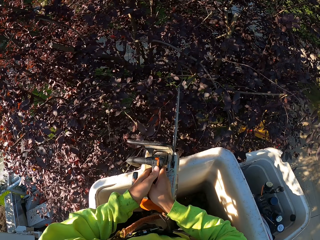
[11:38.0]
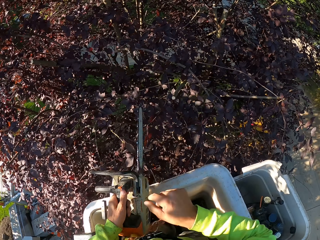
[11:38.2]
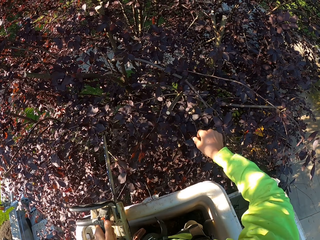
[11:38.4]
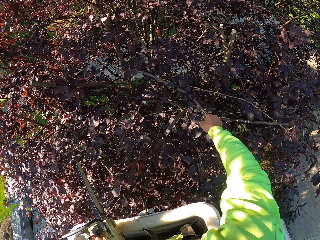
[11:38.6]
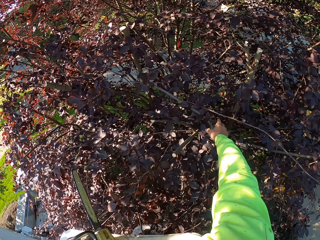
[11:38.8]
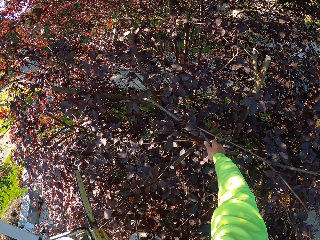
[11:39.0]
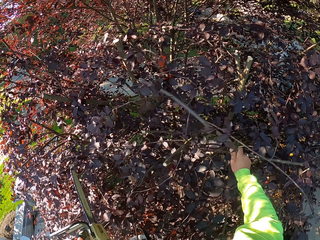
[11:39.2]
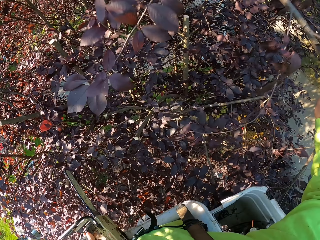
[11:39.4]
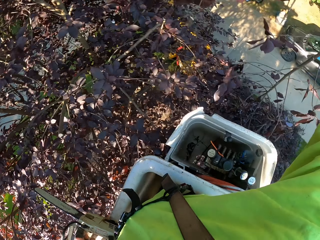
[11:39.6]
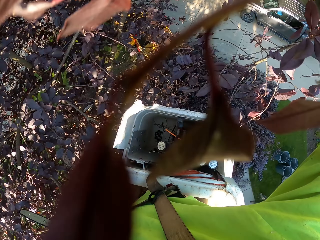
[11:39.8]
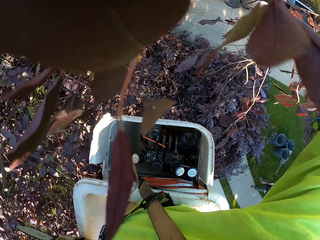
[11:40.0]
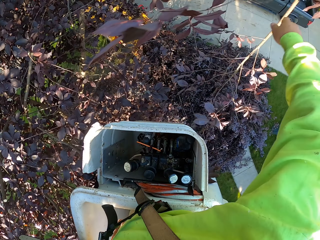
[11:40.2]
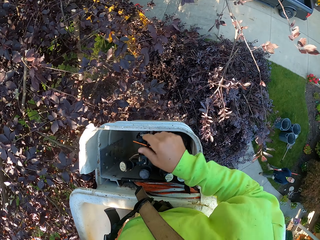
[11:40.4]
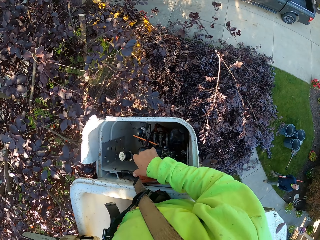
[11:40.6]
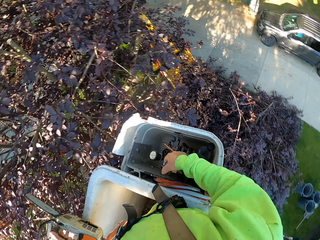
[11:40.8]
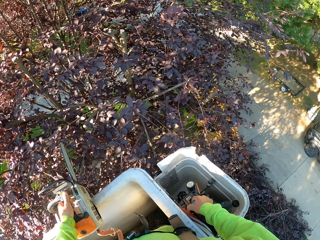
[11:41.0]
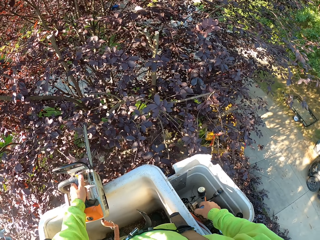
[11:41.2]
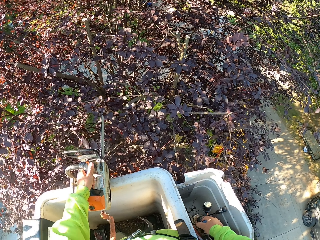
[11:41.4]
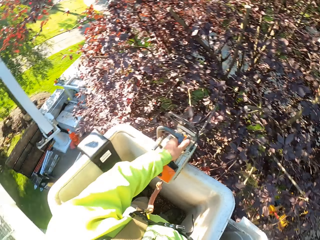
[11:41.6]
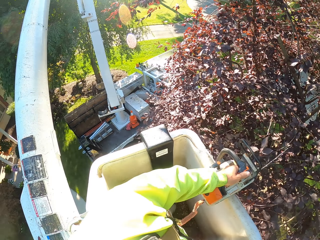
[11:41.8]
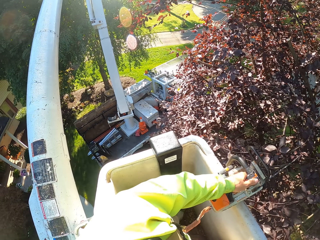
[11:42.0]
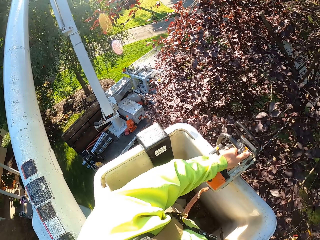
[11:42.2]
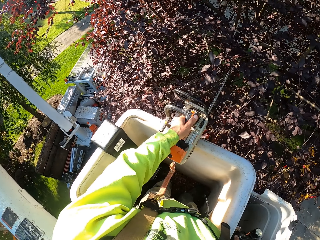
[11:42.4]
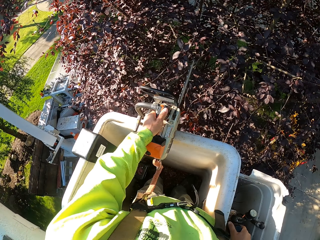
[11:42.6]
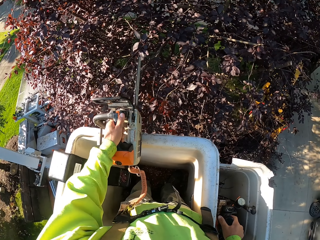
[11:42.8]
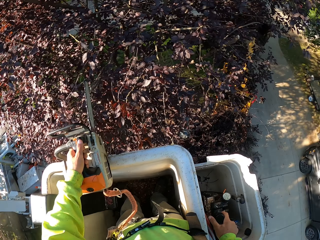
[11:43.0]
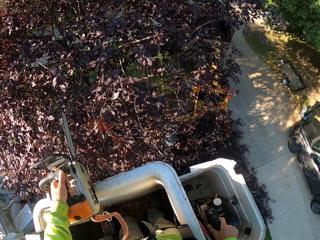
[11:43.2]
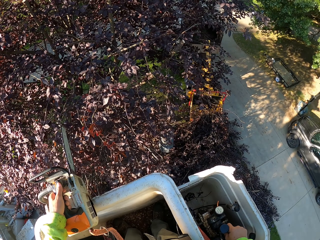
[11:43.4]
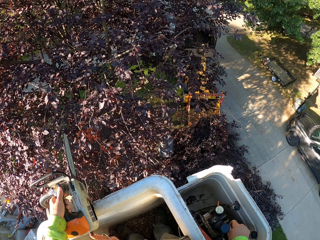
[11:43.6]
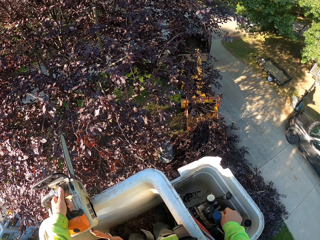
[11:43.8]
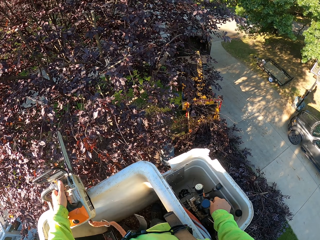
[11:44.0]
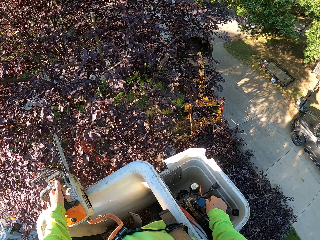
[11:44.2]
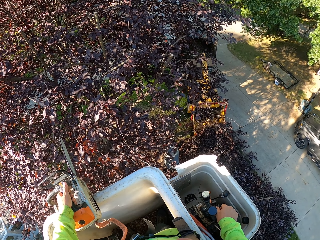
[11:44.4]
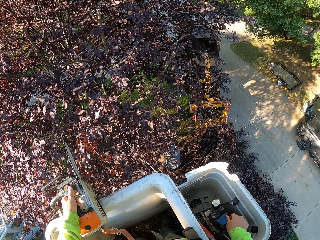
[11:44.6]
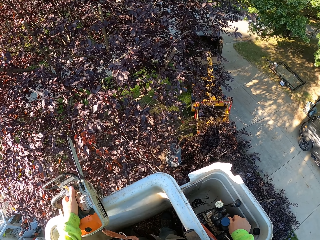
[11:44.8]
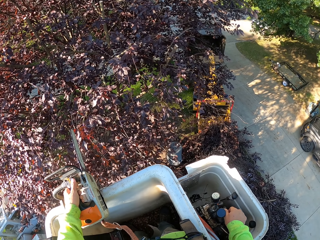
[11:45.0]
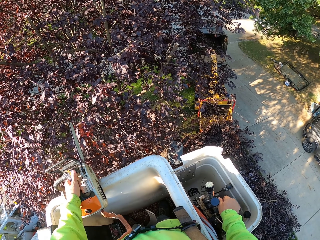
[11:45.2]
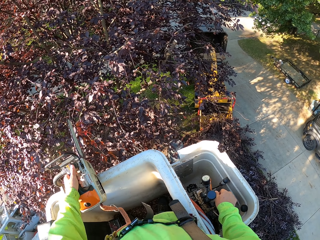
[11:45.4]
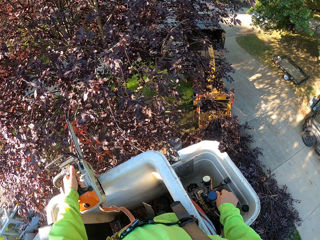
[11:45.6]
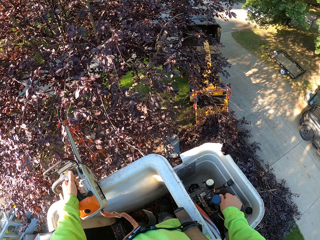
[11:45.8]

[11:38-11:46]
The camera wearer transfers the chainsaw to his left hand from his right hand. He picks a branch from the tree with his right hand. He throws the branch on the ground with his right hand. He operates the bucket lift with his right hand.

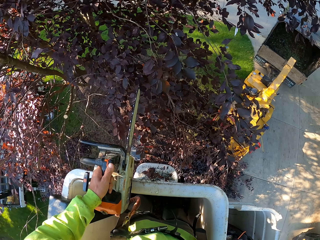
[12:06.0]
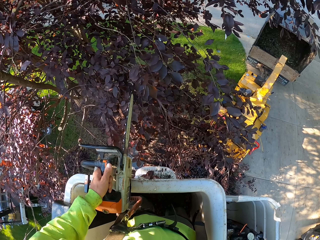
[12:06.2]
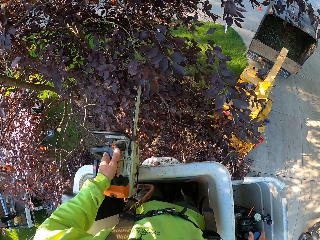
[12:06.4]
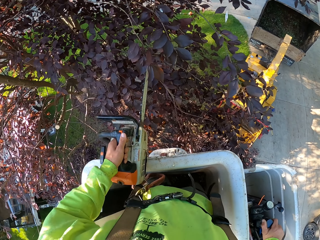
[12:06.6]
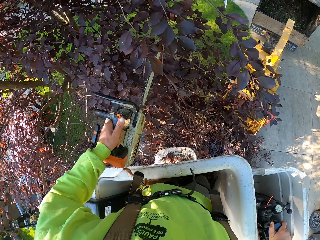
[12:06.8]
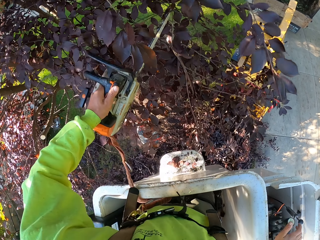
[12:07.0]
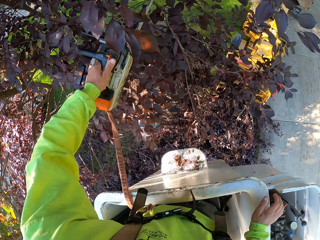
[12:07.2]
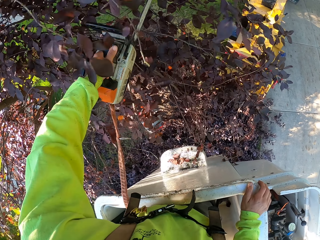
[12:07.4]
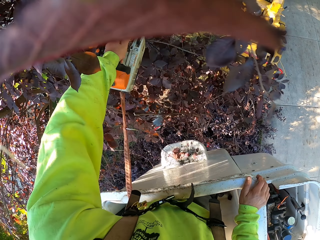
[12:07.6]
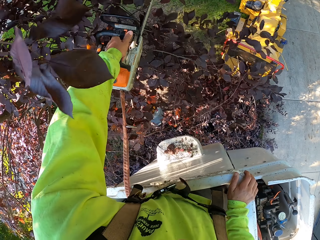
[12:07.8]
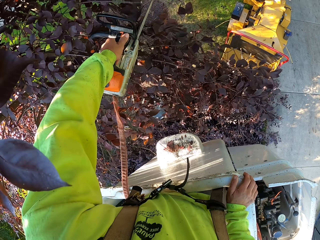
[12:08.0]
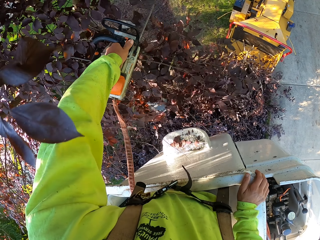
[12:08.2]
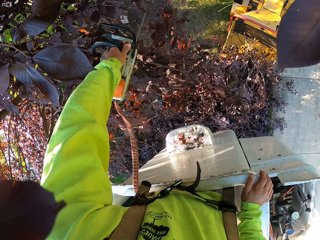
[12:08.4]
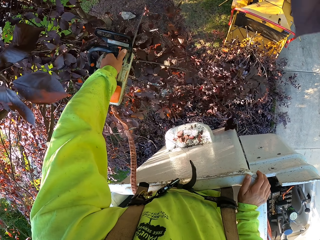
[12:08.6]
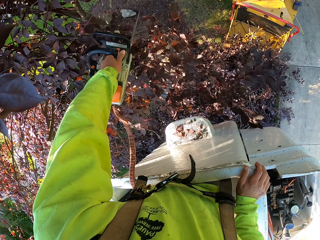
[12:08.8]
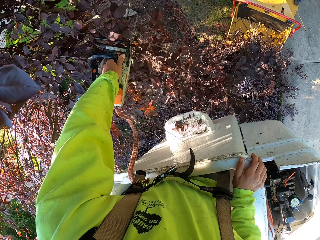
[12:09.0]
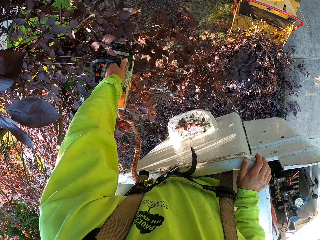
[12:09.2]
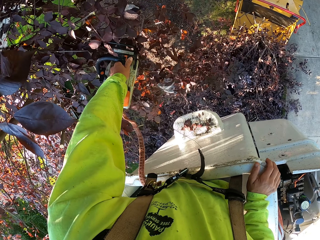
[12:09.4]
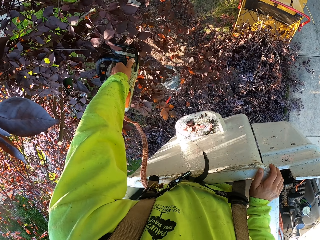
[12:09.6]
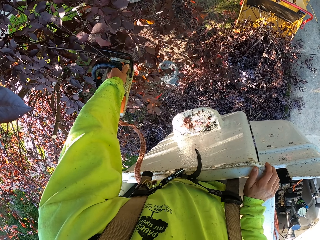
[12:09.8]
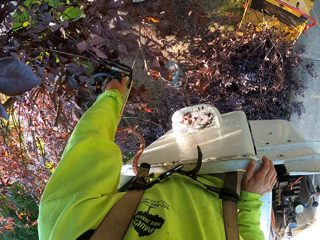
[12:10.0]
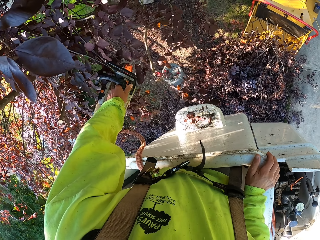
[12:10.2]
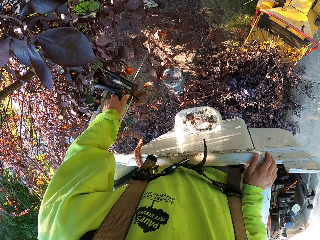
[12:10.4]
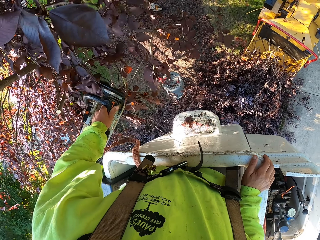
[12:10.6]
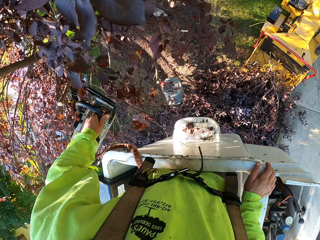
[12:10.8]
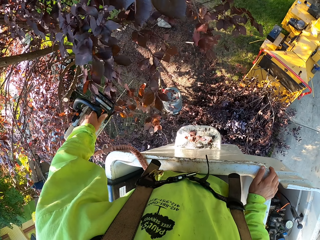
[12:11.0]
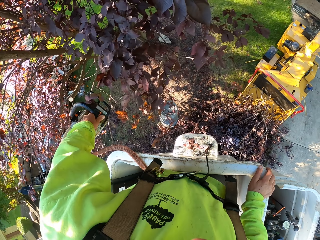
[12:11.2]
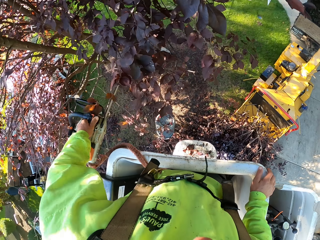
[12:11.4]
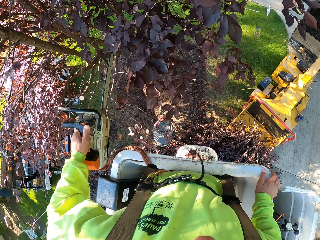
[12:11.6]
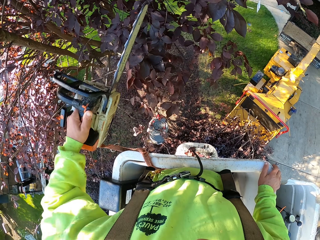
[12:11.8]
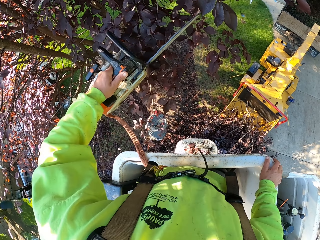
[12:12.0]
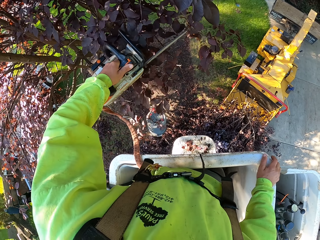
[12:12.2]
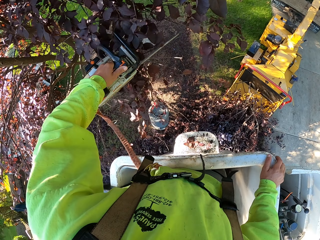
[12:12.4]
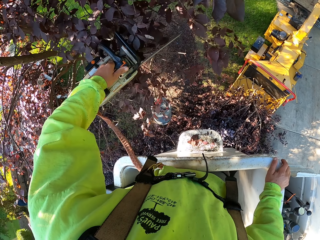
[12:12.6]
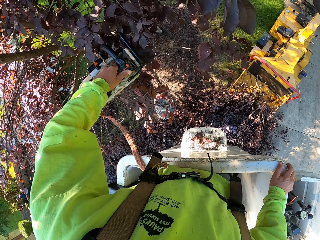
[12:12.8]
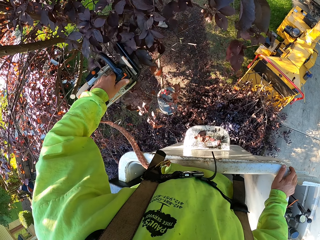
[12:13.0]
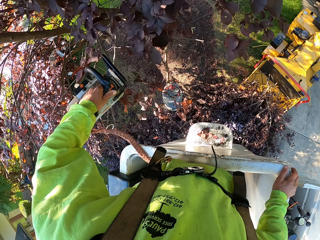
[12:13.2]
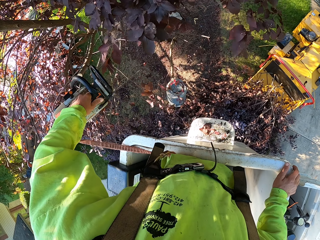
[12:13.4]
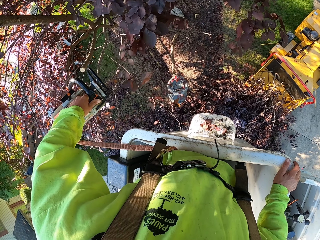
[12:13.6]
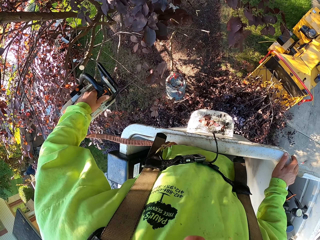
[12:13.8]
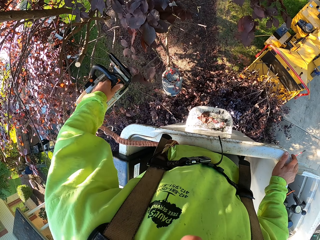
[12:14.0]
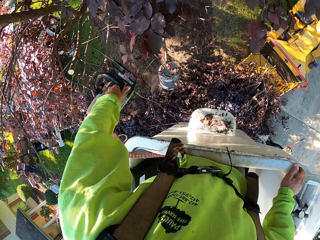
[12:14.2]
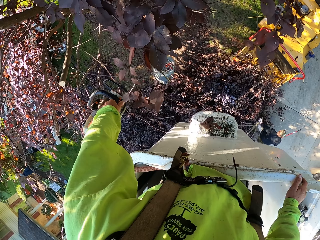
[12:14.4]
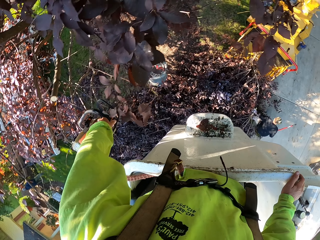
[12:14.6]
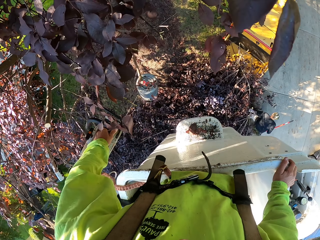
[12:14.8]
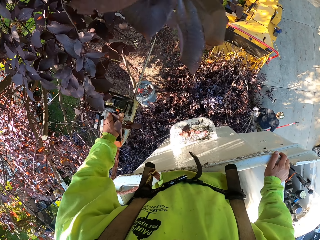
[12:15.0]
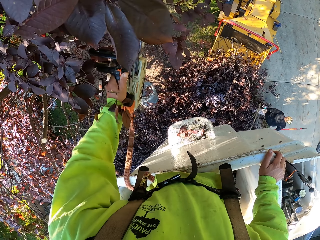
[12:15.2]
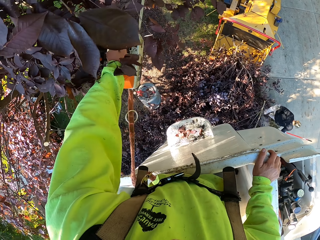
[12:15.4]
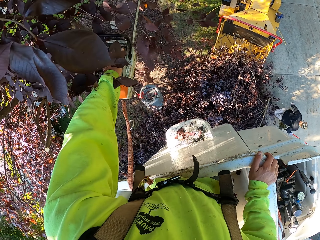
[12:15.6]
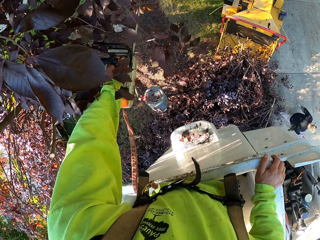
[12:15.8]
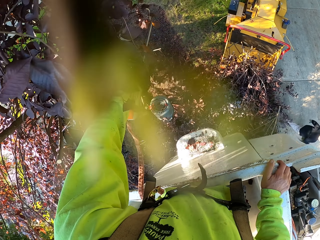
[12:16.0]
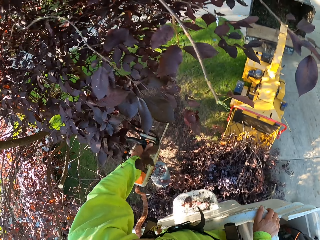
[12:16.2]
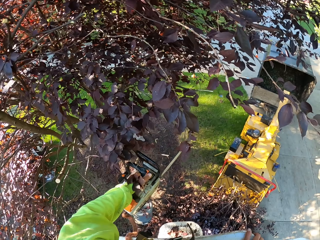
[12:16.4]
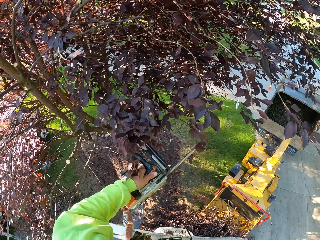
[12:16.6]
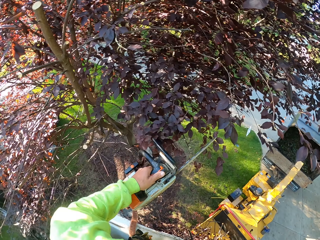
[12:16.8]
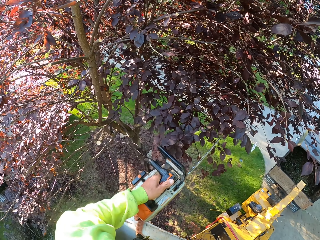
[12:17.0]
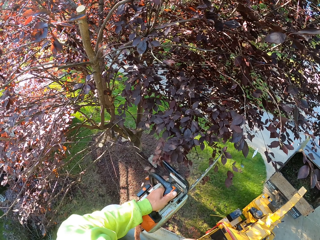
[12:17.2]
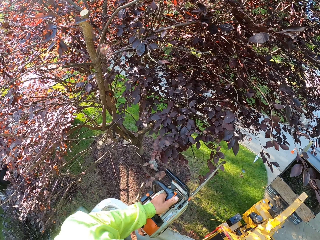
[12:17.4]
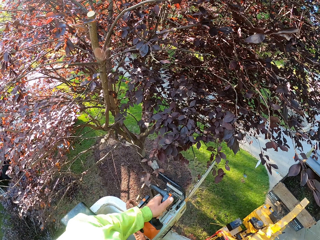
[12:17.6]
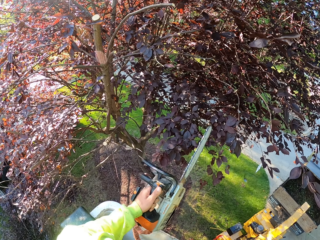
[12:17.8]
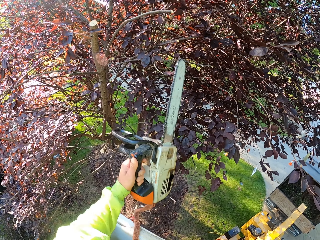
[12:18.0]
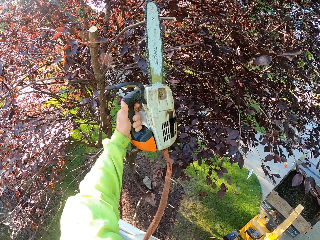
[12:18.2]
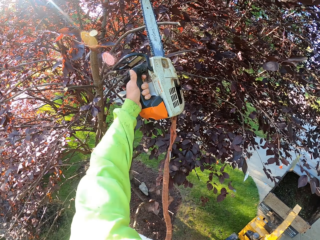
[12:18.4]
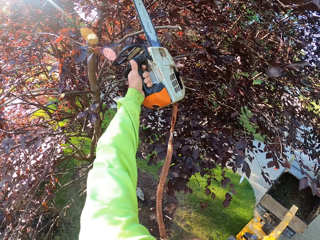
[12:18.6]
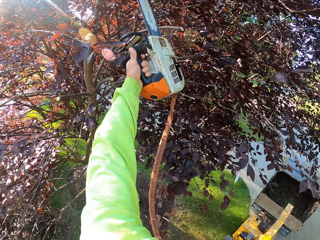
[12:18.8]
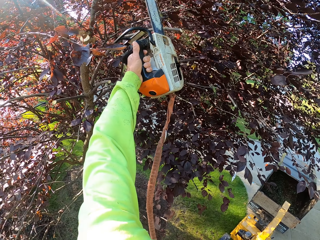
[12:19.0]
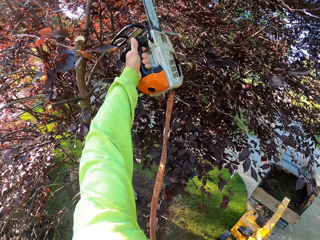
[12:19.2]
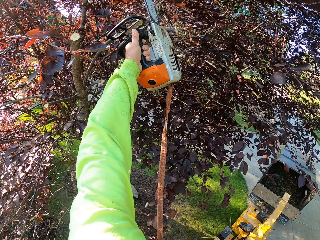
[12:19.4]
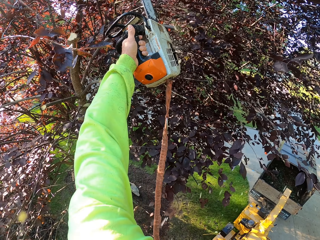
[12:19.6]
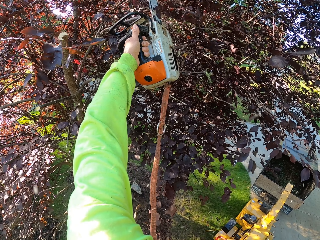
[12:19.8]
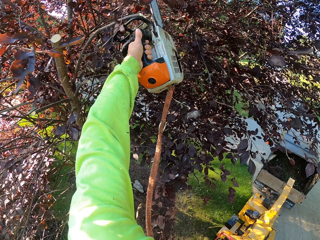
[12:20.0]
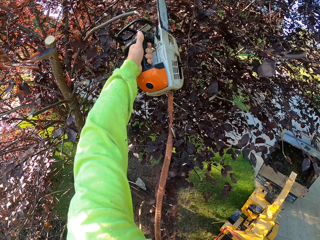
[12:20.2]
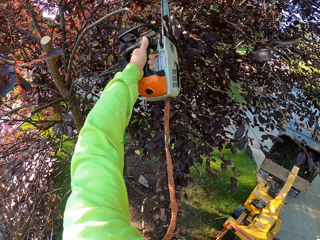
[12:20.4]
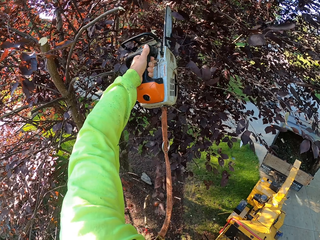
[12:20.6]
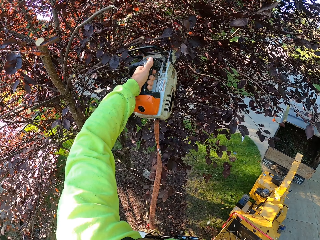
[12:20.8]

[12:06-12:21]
The camera wearer cuts some branches of the tree with the chainsaw in his left hand. He does so again.
